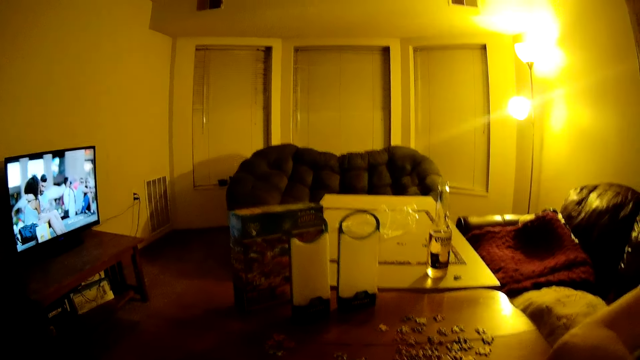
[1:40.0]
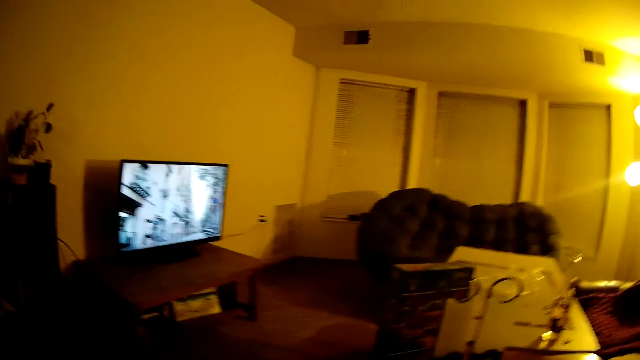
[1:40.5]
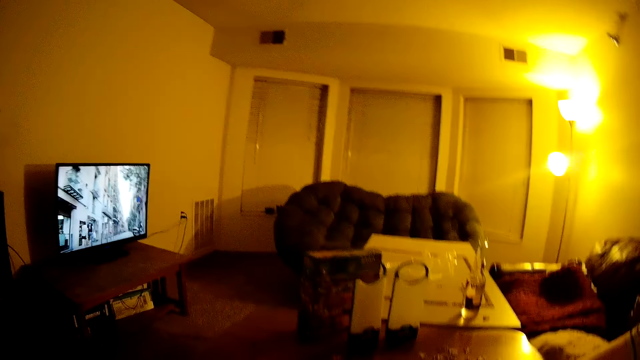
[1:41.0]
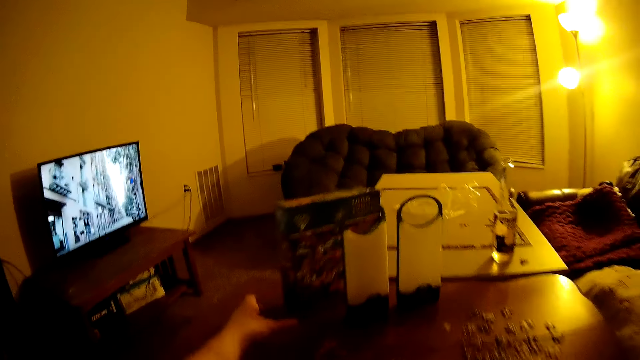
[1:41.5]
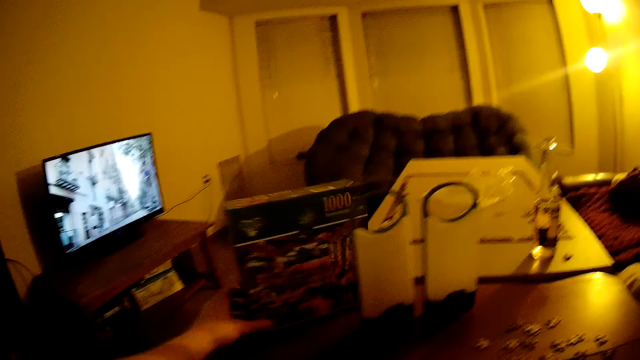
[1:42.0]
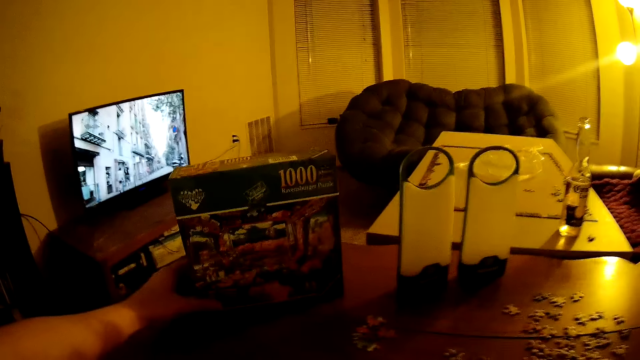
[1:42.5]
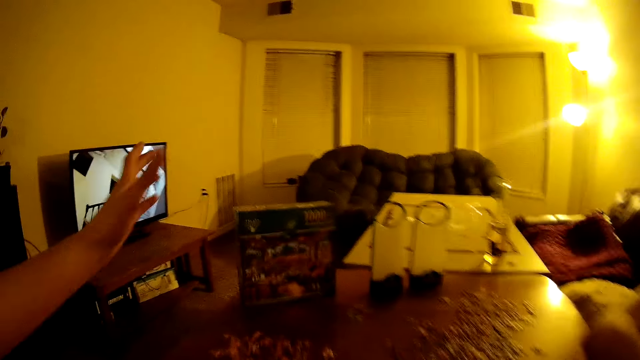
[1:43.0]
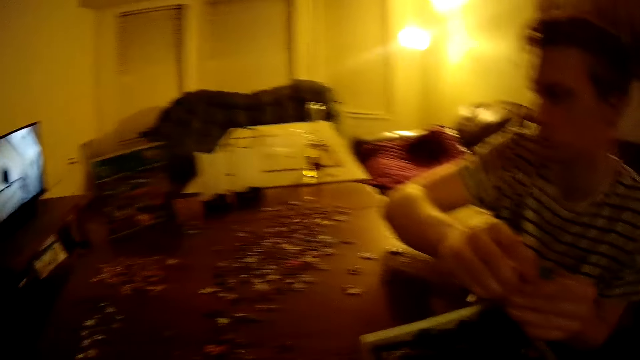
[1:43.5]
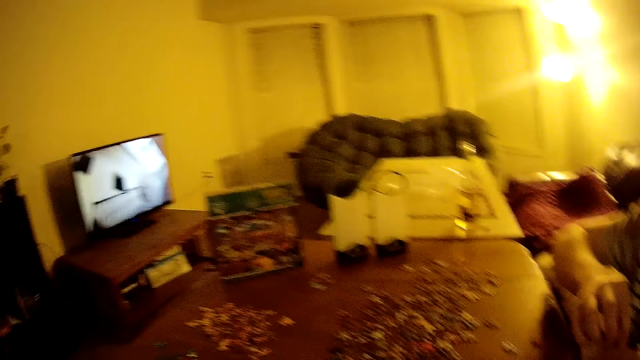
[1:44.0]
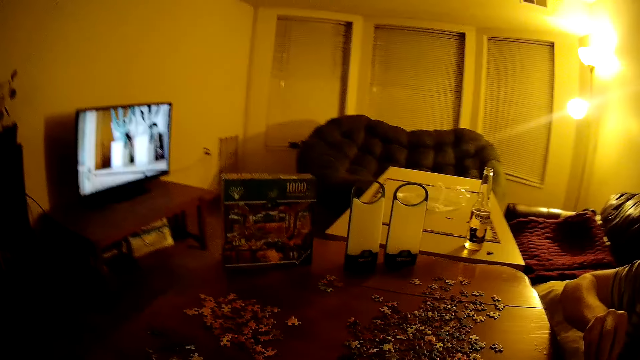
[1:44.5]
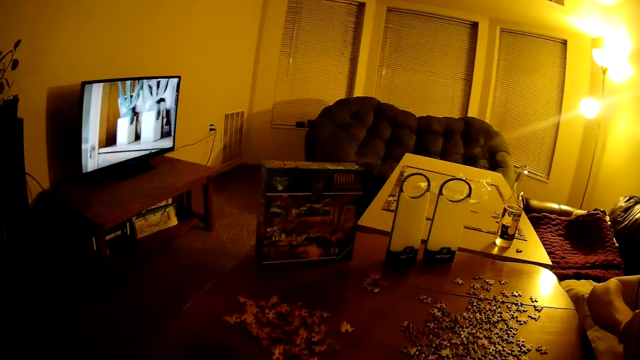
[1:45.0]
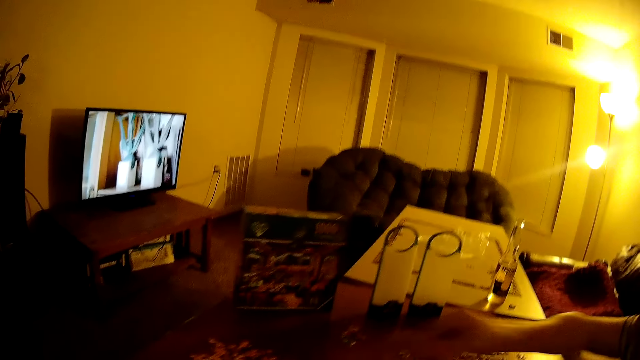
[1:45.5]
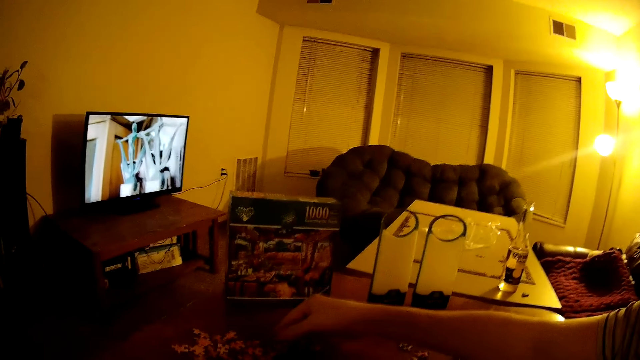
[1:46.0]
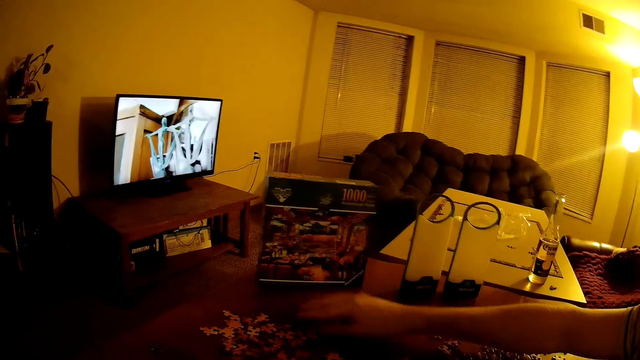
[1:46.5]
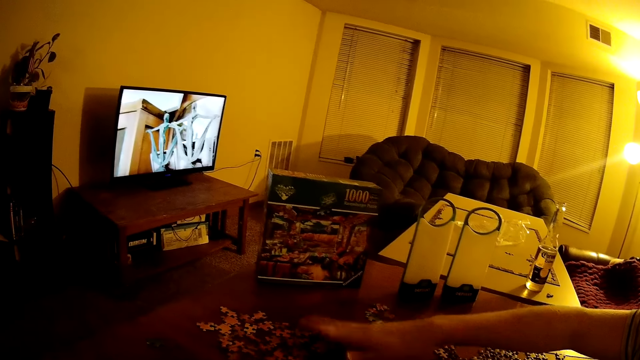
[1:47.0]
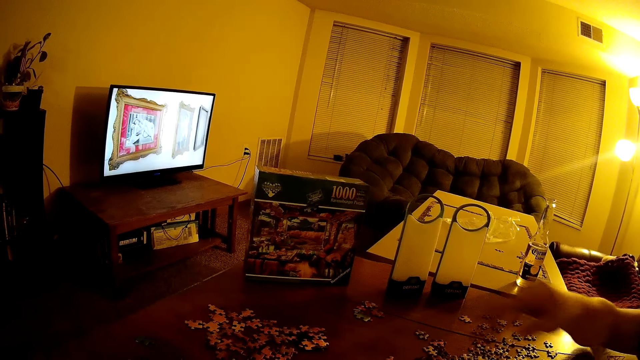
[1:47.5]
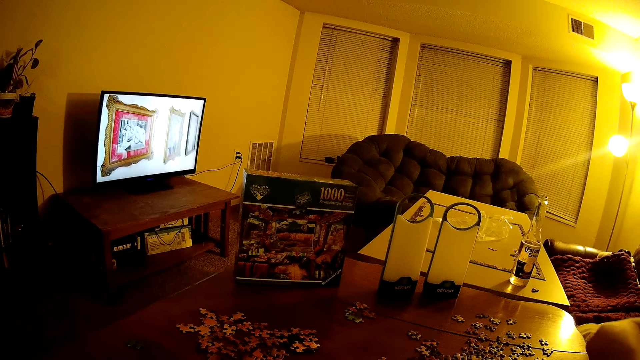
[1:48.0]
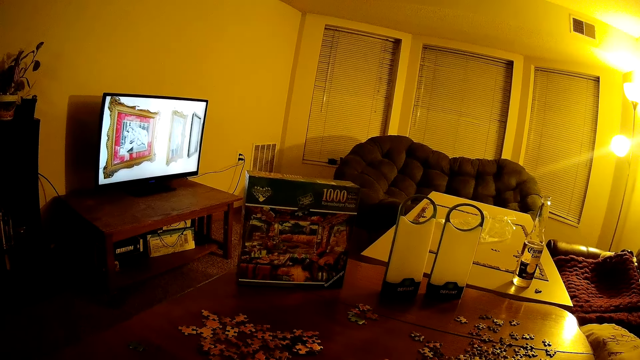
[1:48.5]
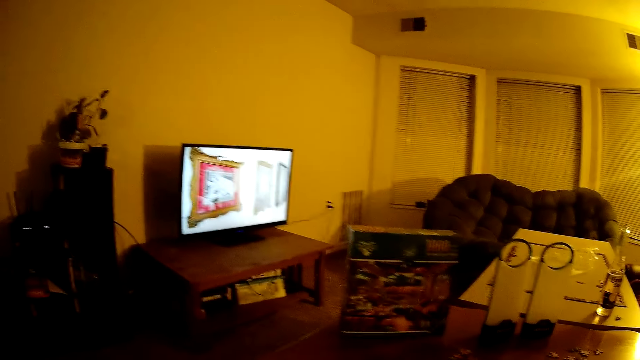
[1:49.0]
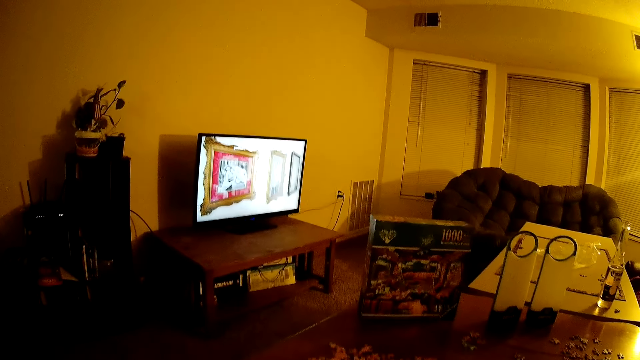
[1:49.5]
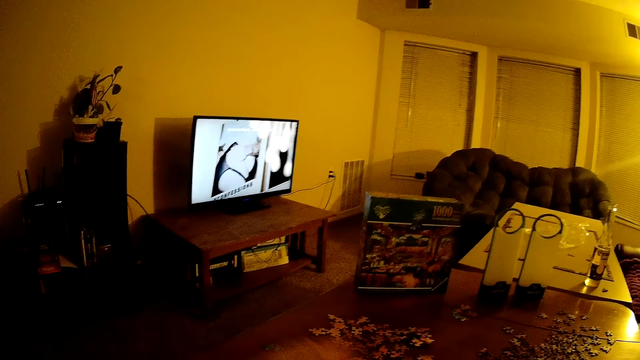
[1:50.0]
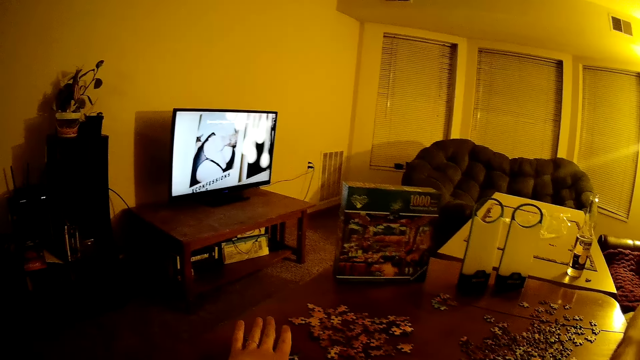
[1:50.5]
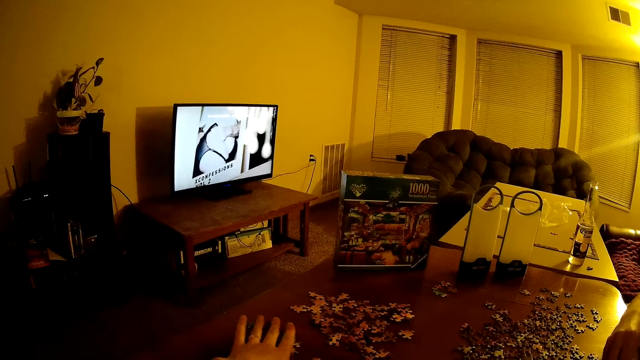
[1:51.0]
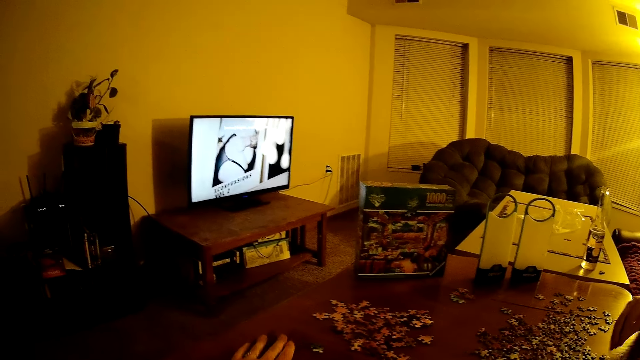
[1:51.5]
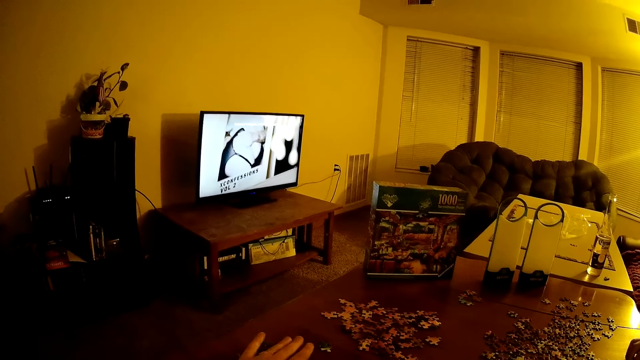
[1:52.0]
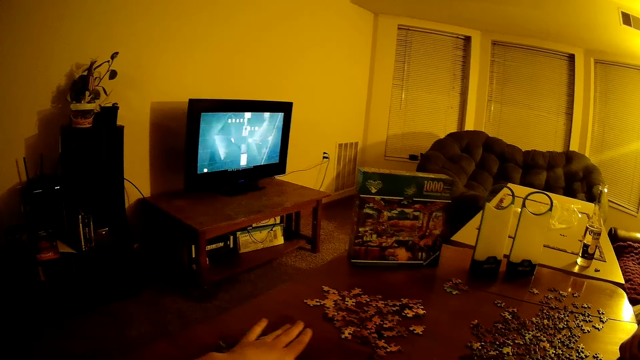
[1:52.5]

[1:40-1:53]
The camera wearer picks up a pack of the puzzles. They move the pack of puzzles on the table. A man moves puzzles on the table.

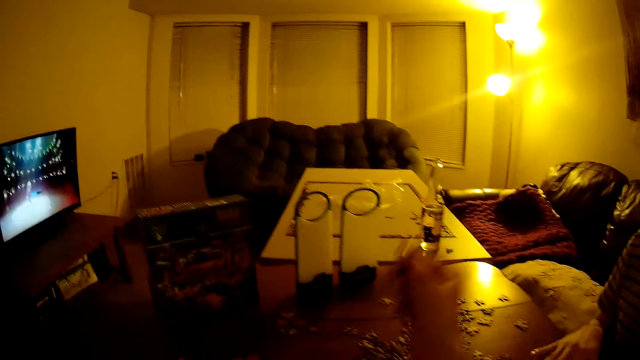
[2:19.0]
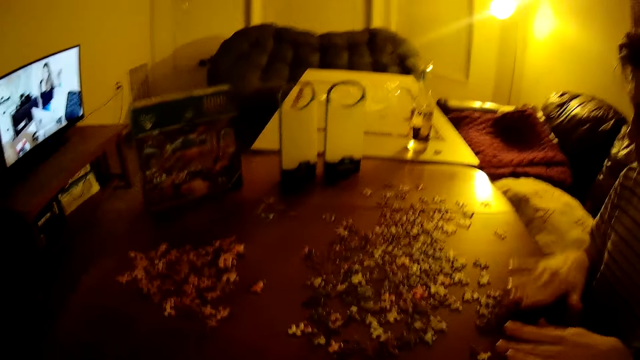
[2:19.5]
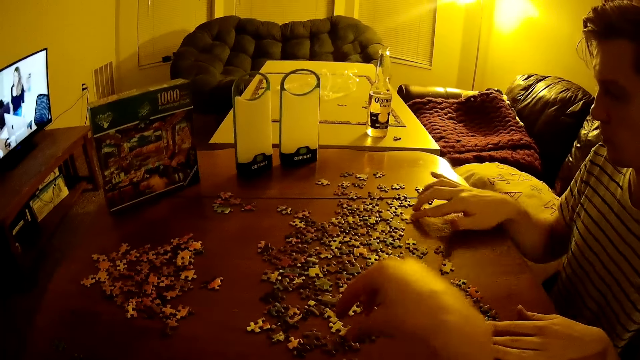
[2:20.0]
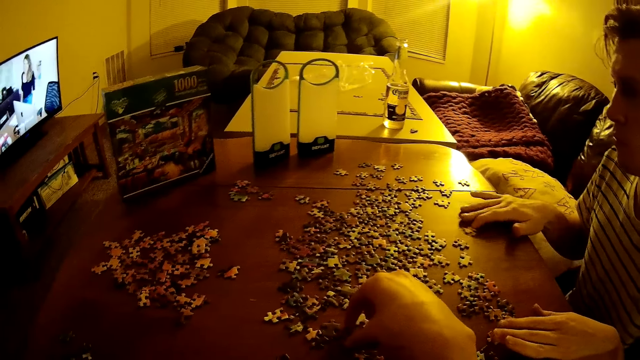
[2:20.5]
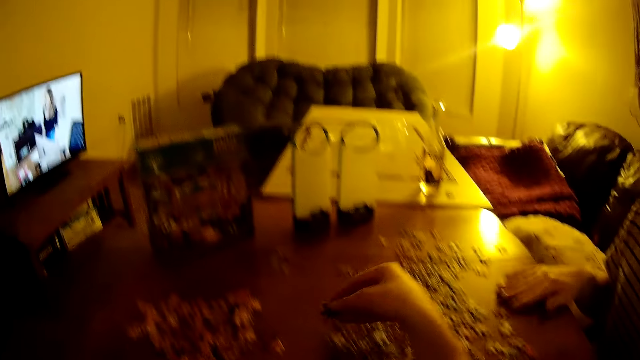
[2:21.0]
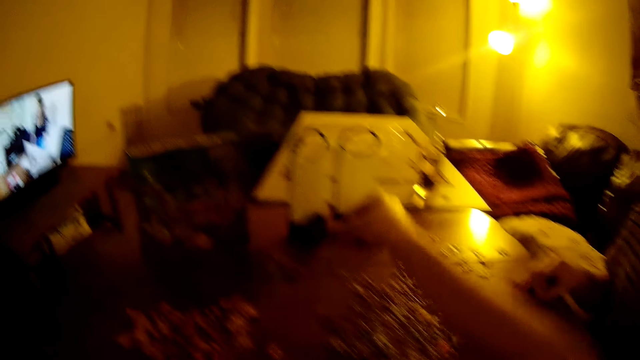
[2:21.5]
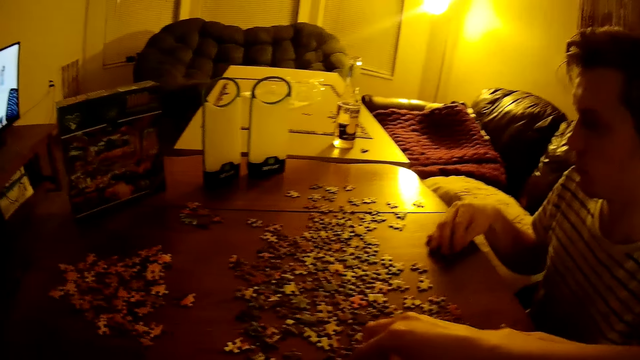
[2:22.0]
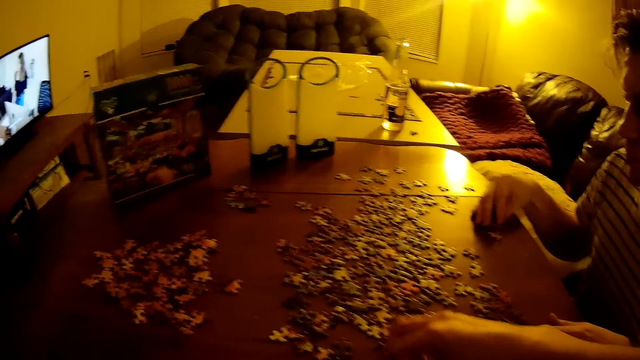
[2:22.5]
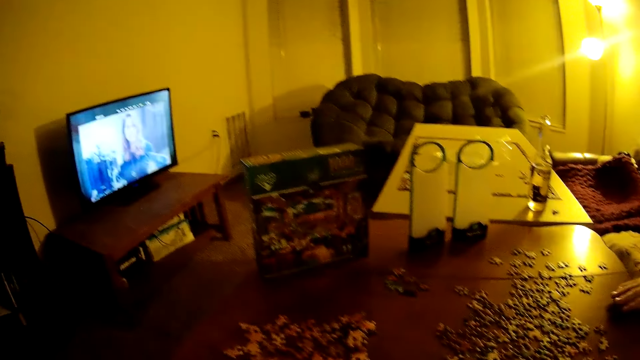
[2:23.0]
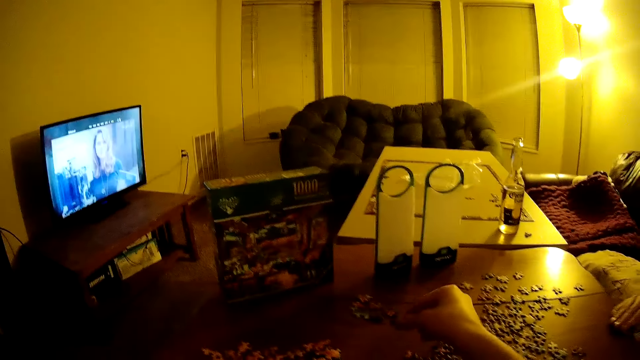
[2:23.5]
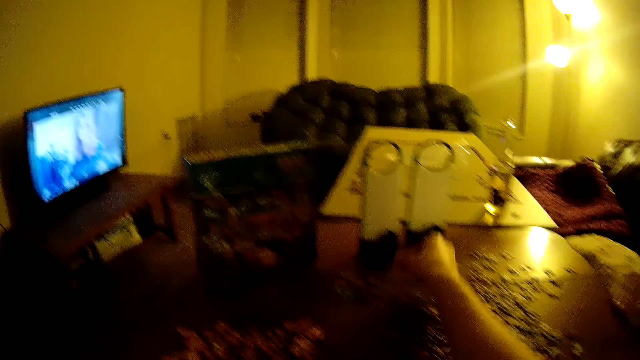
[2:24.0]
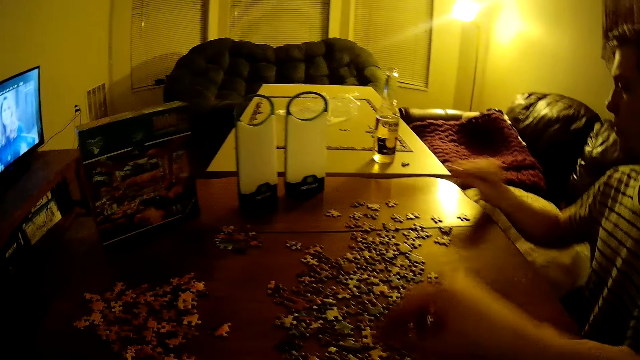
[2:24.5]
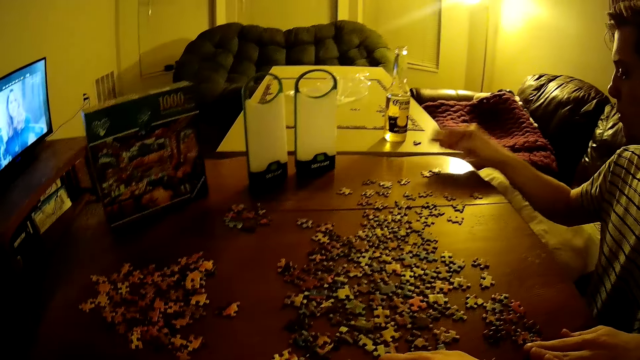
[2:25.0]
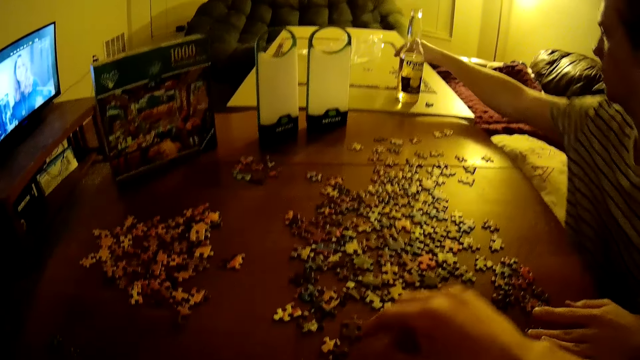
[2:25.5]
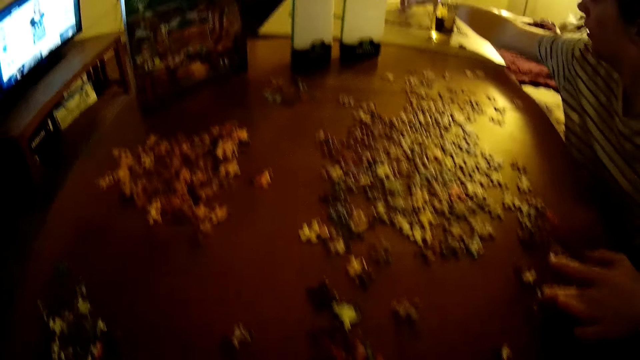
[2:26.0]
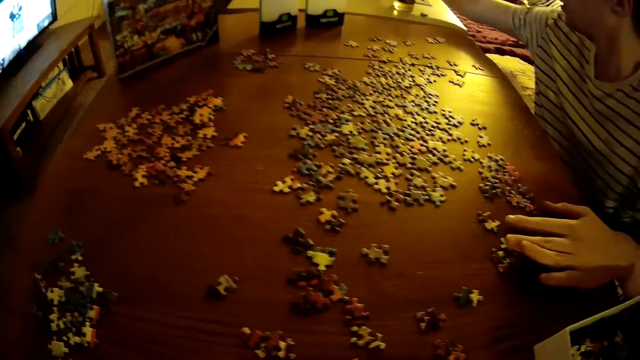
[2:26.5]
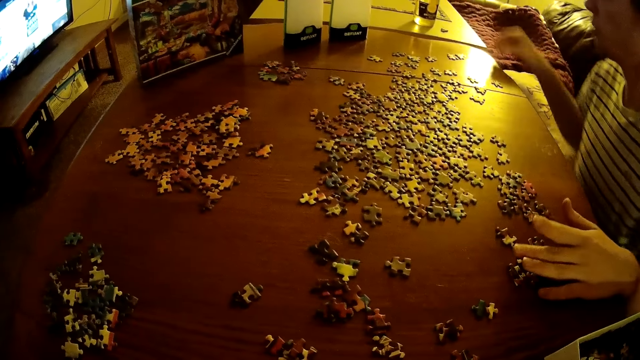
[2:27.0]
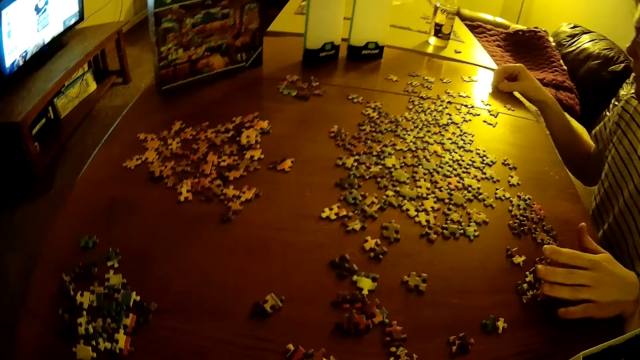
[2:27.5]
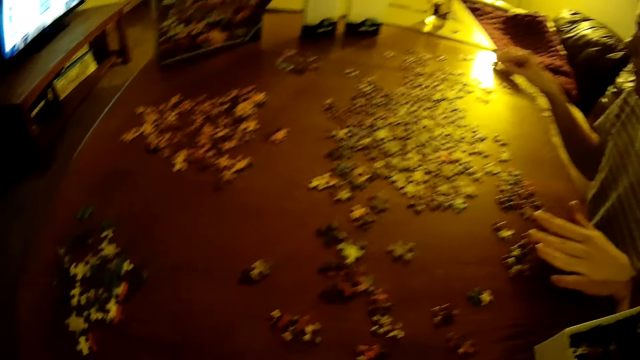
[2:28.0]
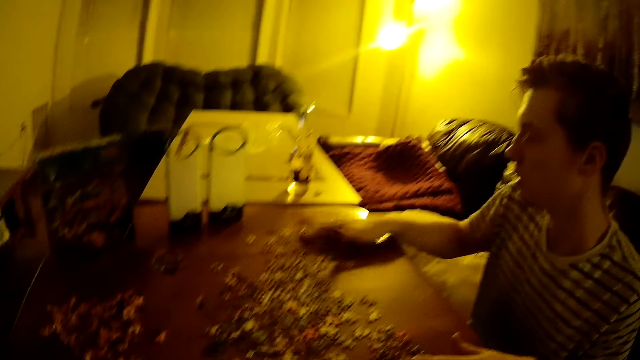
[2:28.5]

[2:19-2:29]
The camera wearer moves puzzles on the table.
